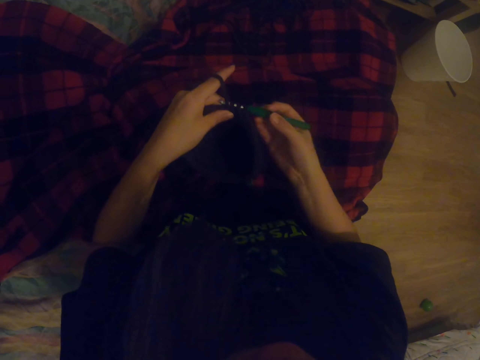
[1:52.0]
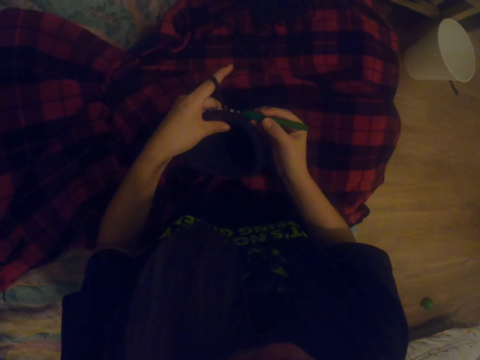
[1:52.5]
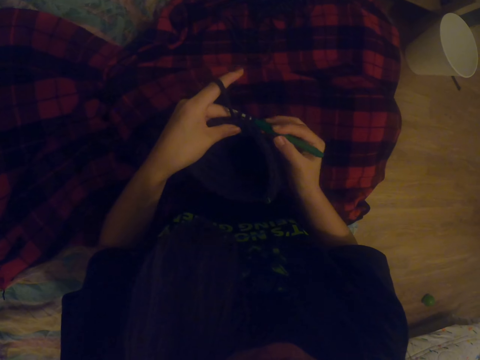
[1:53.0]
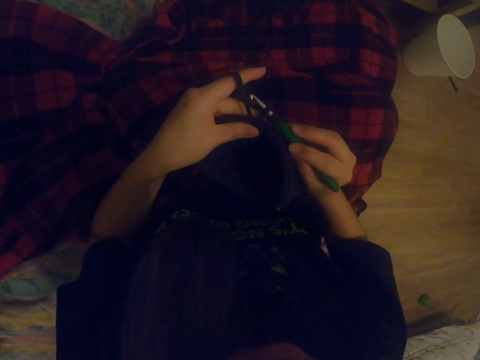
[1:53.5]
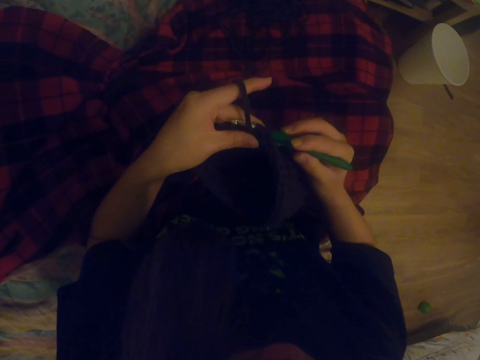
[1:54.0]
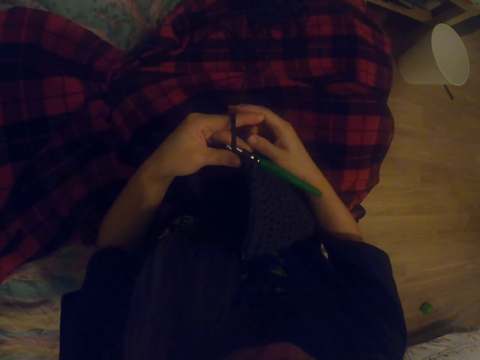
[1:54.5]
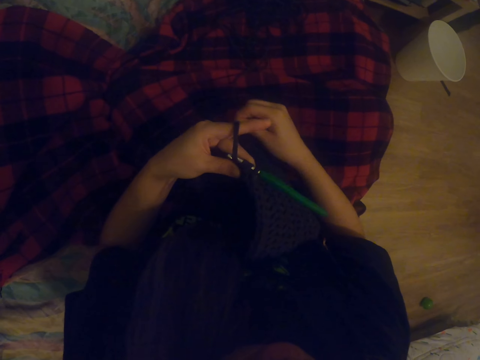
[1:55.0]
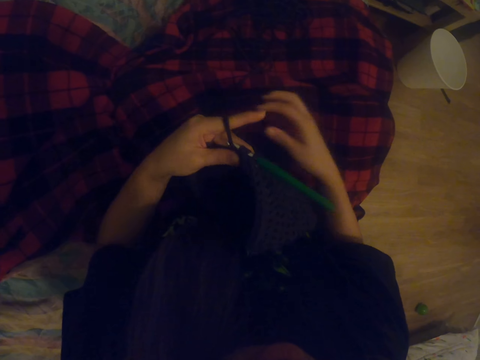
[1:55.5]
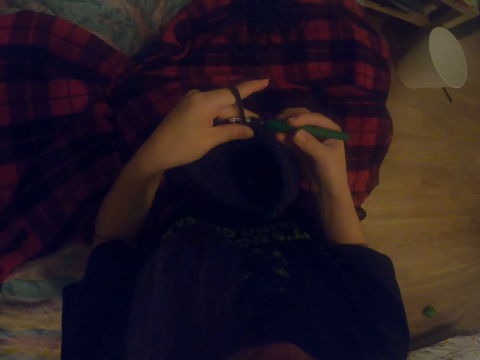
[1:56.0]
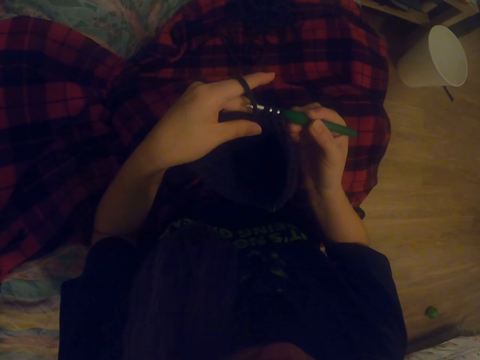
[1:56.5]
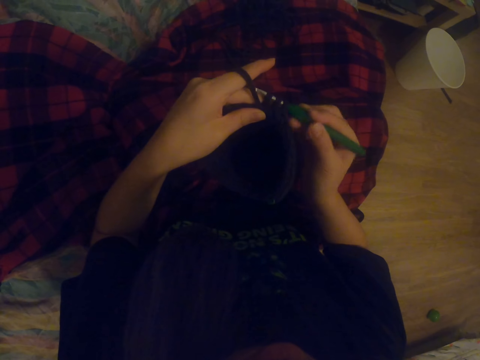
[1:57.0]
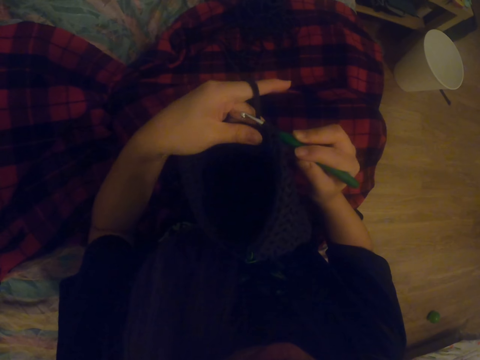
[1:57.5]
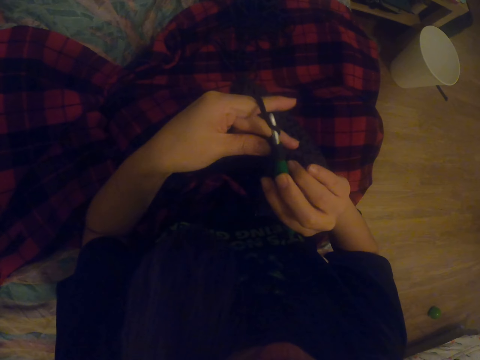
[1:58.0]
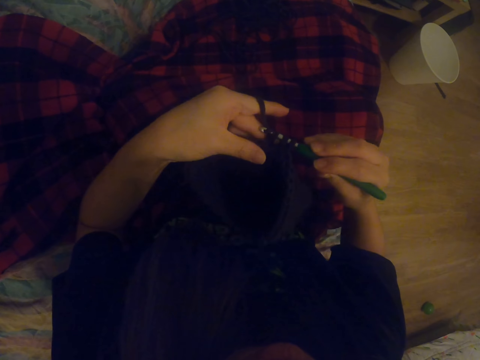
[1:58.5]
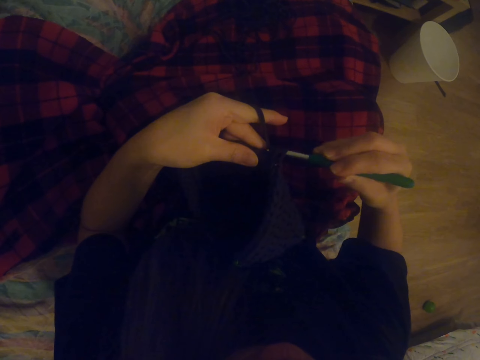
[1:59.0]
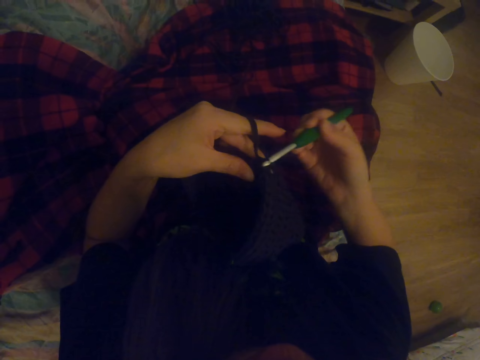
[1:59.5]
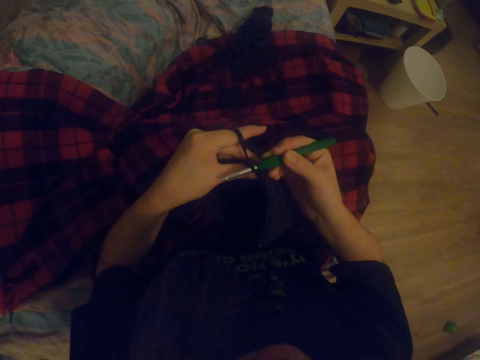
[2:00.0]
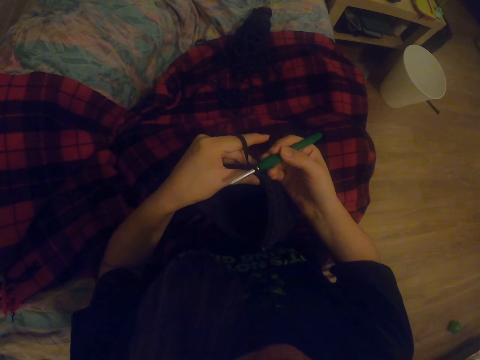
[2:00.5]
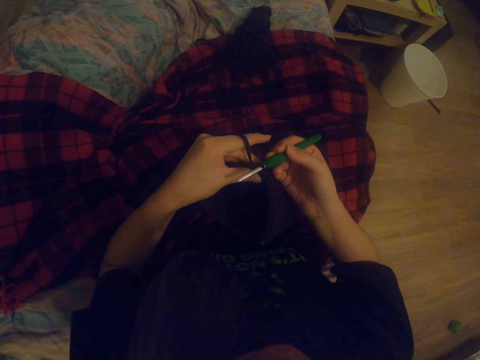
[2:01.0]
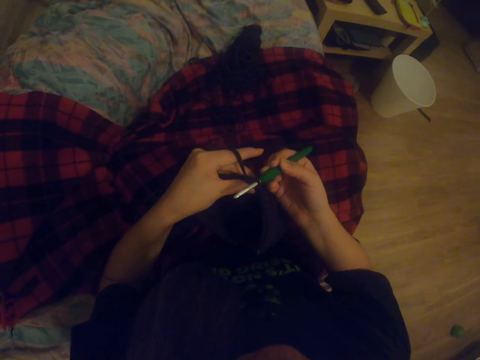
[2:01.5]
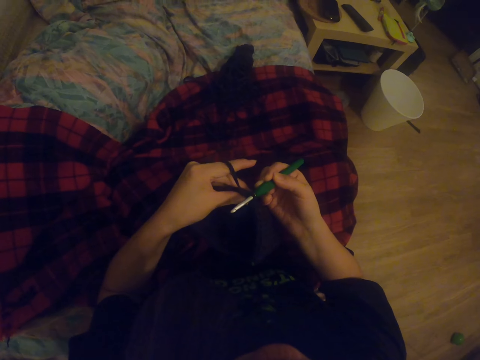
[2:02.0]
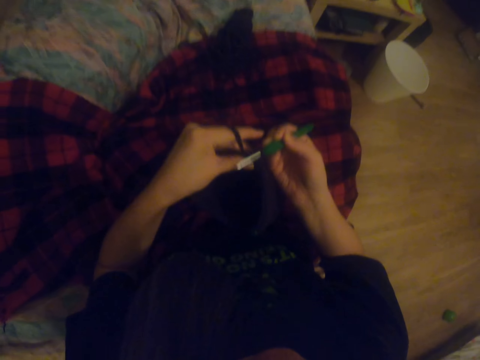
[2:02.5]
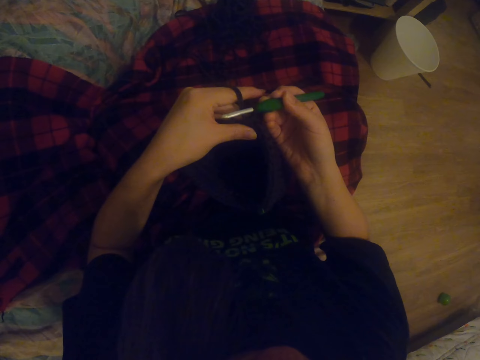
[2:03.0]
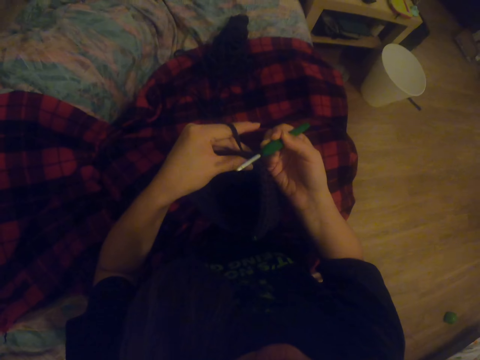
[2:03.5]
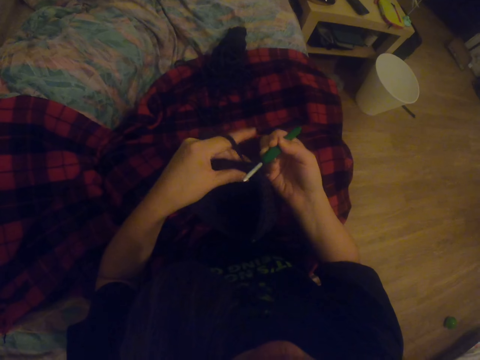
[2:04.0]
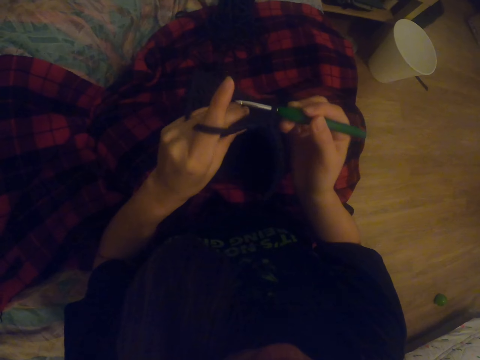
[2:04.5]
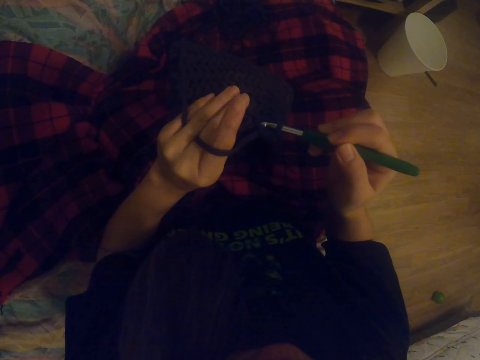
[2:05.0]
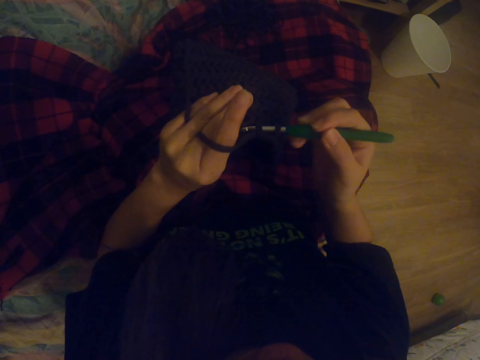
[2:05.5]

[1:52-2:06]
The camera wearer adjusts the thread. They pull the thread. They hold the knitting crochet. They knit the cloth.

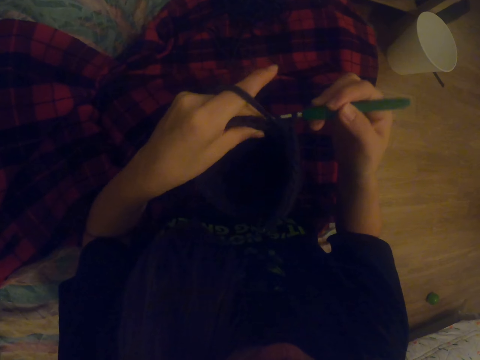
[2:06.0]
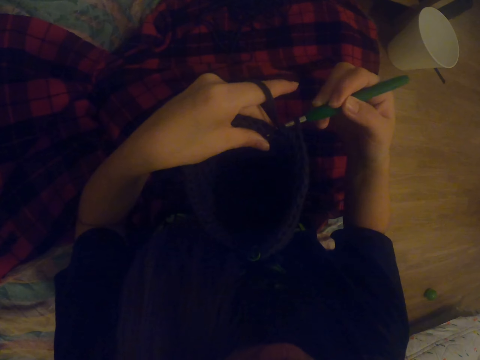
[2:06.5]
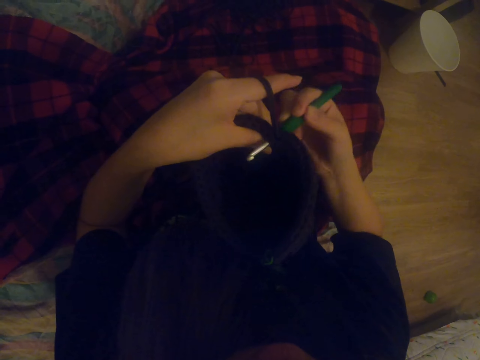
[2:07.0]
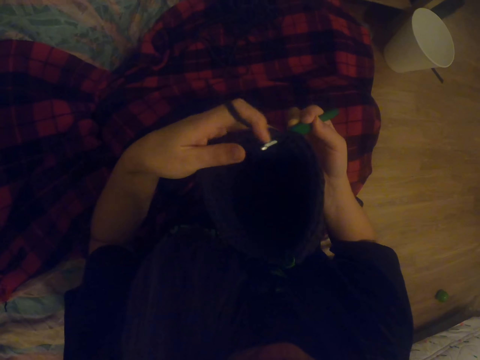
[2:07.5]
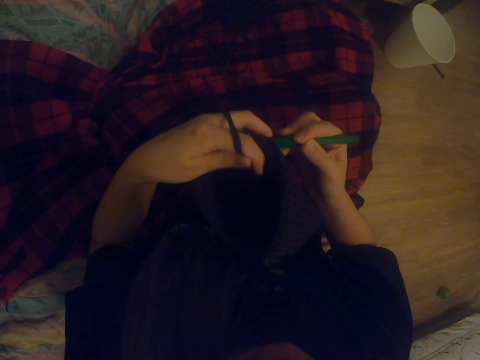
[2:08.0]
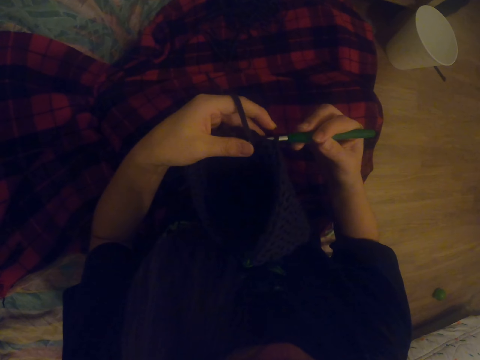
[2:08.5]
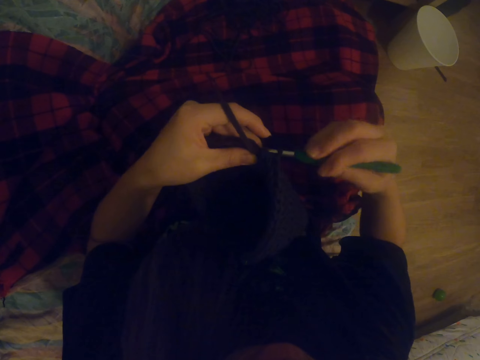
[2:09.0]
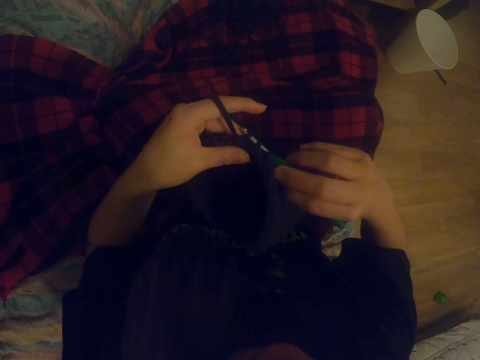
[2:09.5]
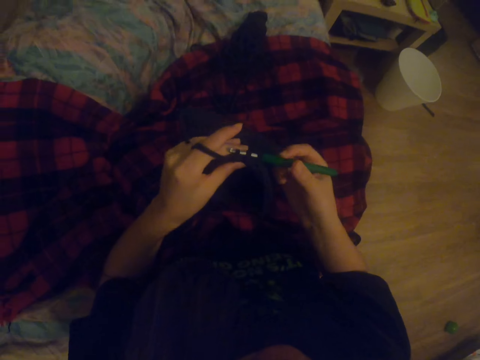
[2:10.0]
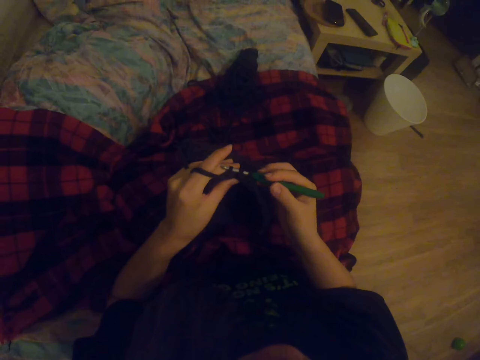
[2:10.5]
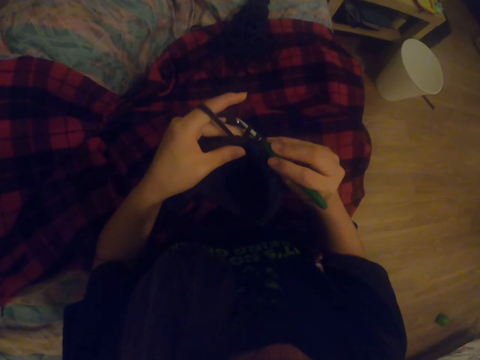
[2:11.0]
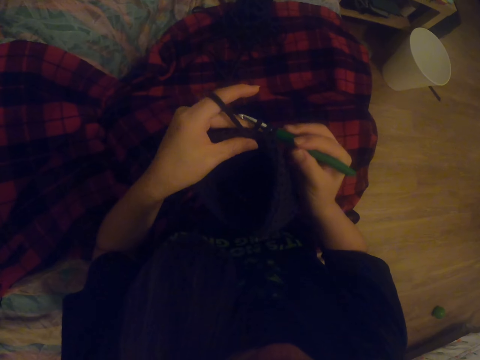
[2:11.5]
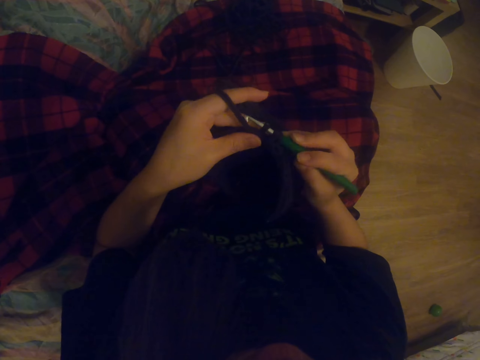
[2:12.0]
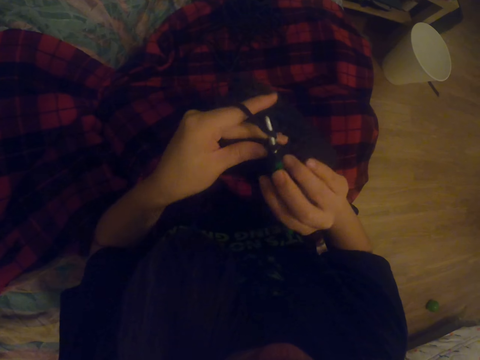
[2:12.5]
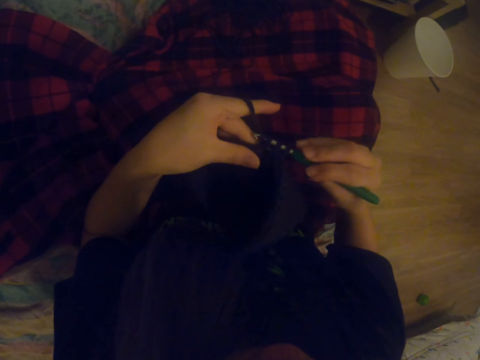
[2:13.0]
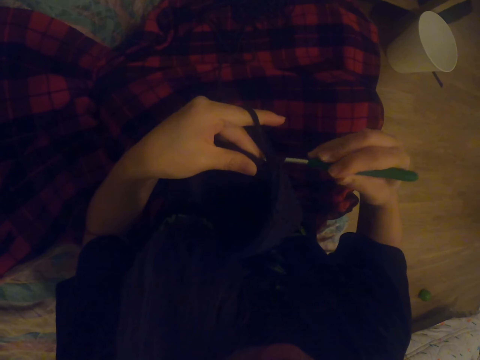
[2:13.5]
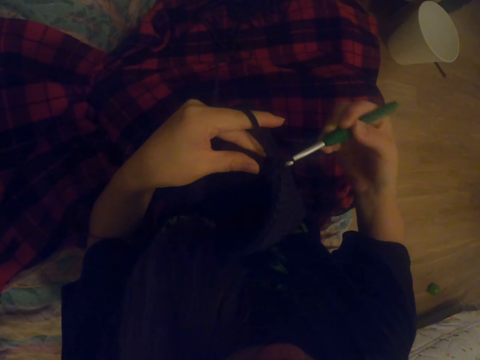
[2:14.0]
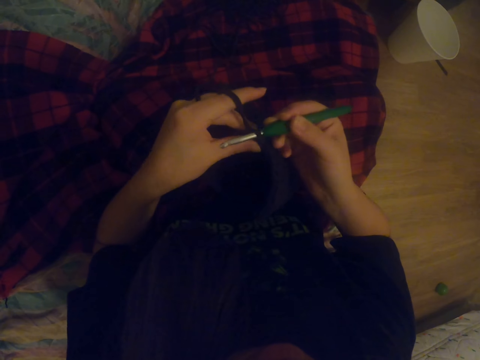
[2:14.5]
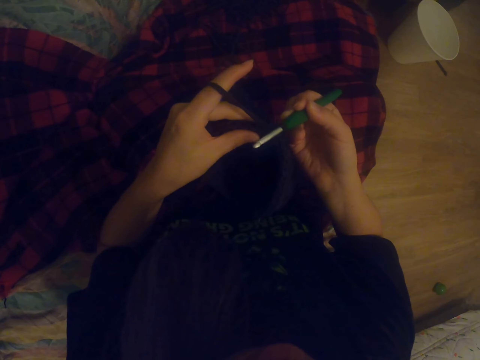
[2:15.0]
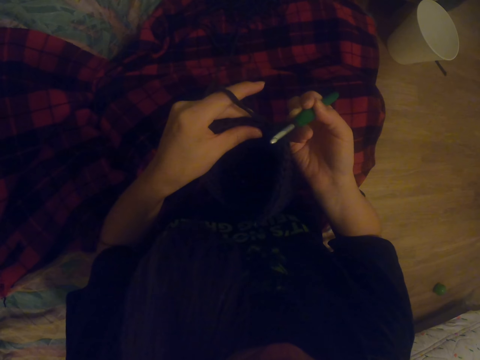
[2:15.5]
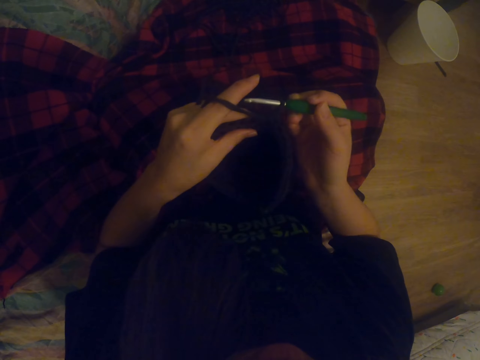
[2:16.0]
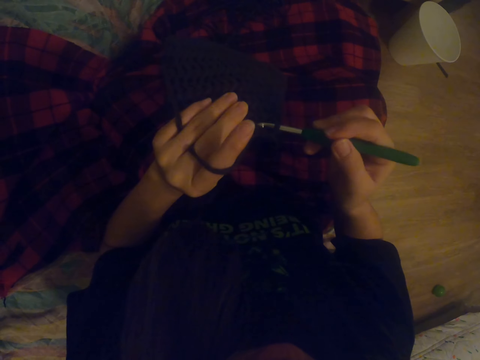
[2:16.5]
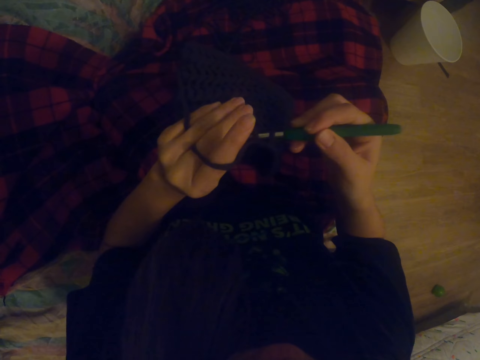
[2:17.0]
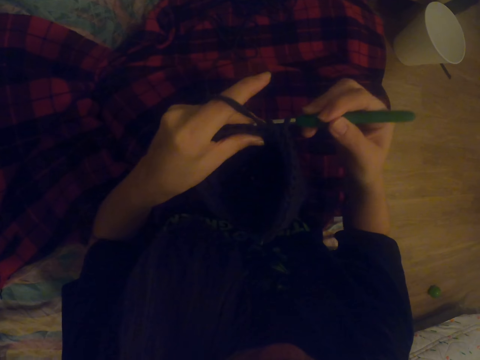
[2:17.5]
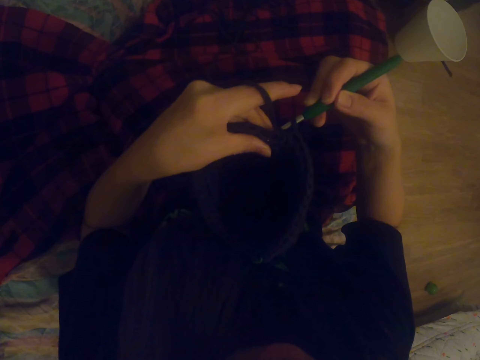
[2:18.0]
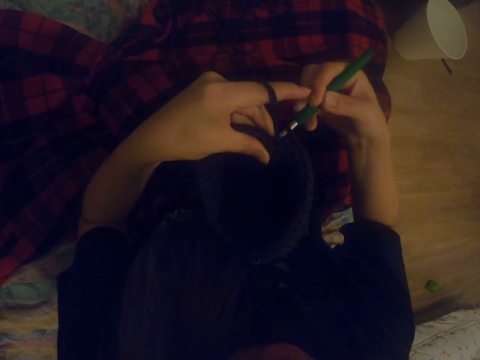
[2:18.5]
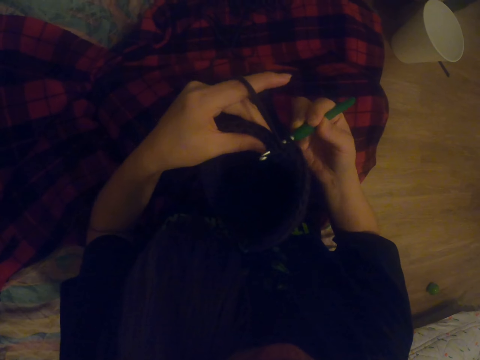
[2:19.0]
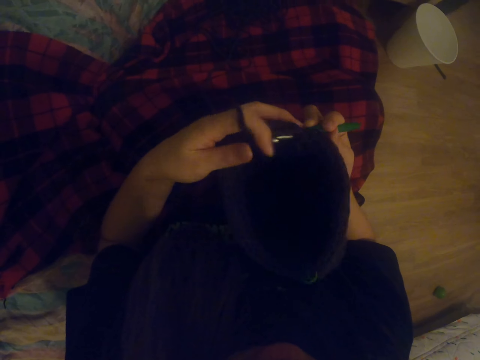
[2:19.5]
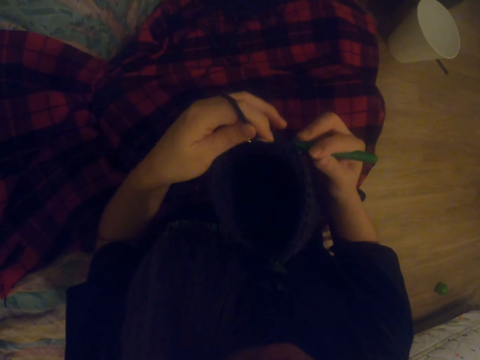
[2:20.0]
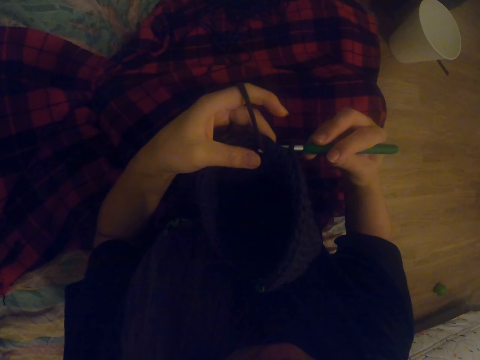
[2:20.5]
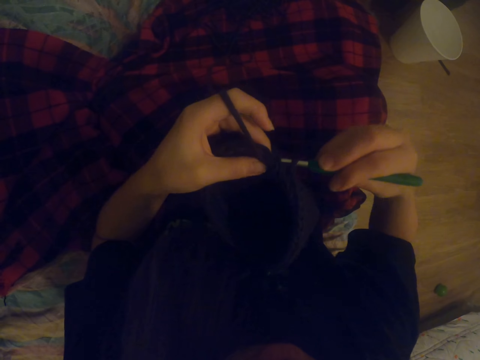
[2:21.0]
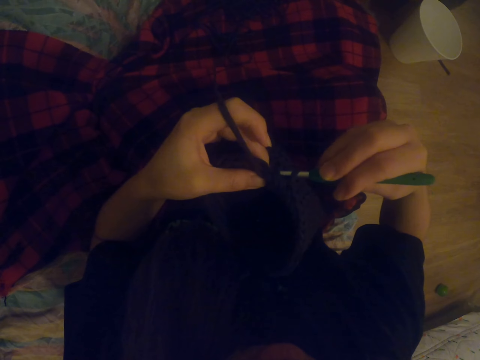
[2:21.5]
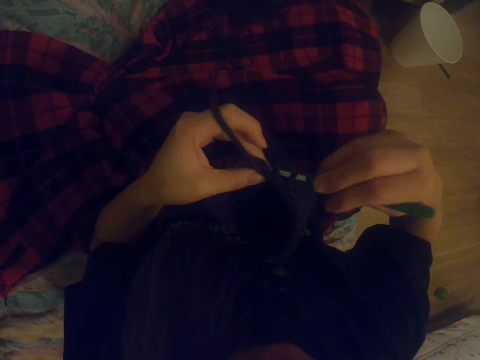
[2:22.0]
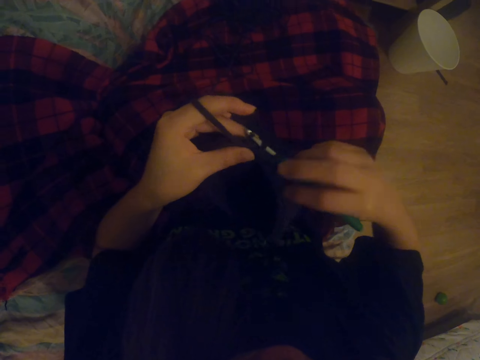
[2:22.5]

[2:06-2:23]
The camera wearer puts a thread on the crochet. They knit. They put the thread on the crochet. They knit.
